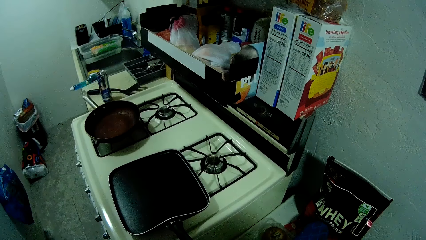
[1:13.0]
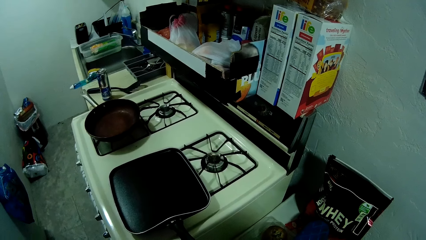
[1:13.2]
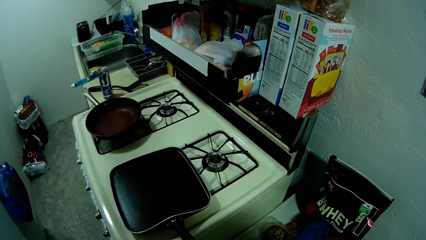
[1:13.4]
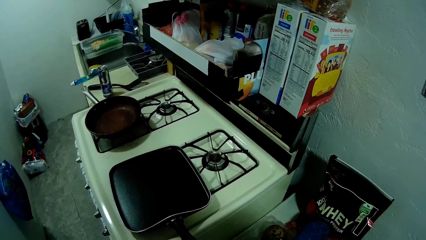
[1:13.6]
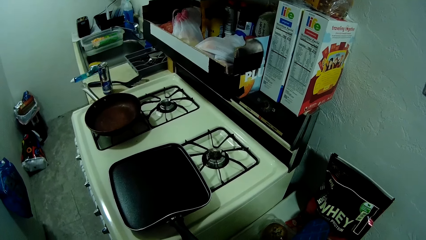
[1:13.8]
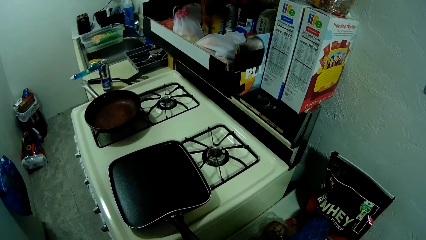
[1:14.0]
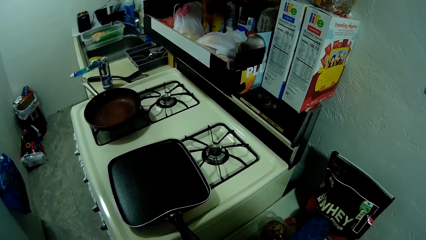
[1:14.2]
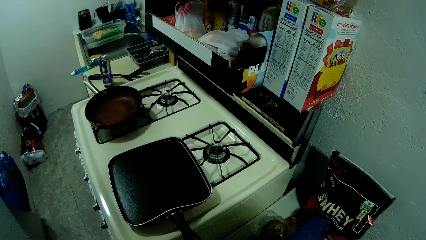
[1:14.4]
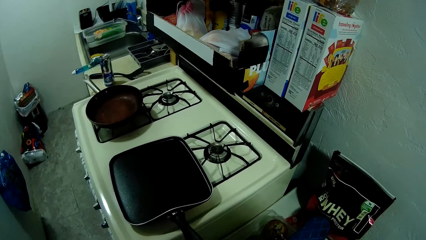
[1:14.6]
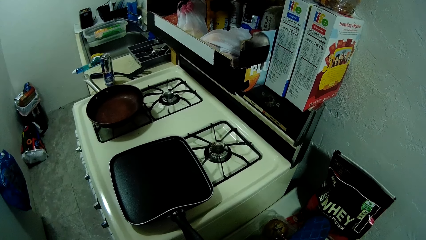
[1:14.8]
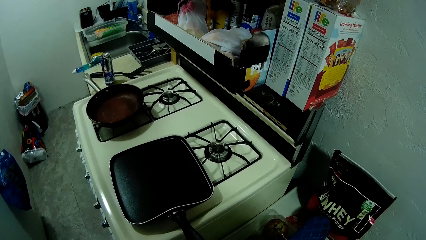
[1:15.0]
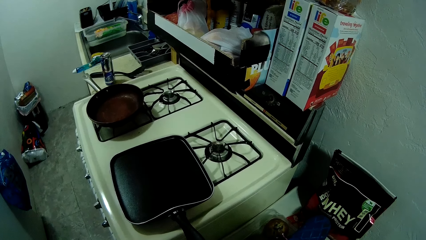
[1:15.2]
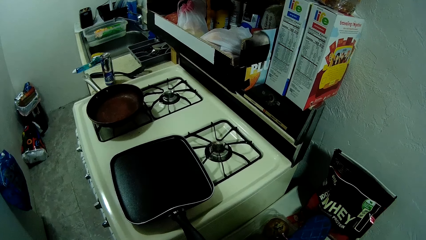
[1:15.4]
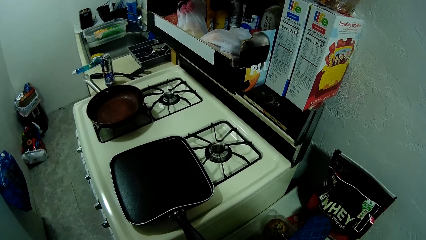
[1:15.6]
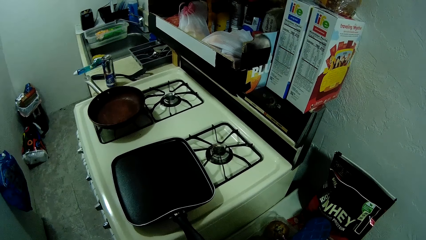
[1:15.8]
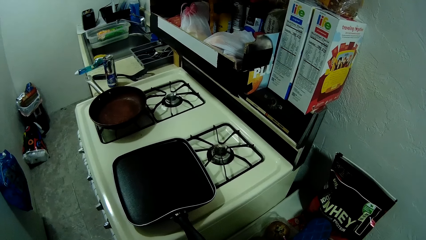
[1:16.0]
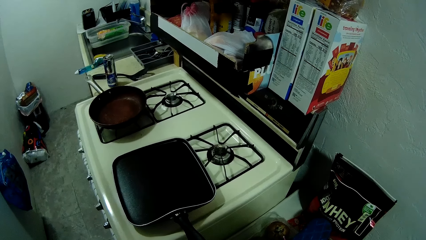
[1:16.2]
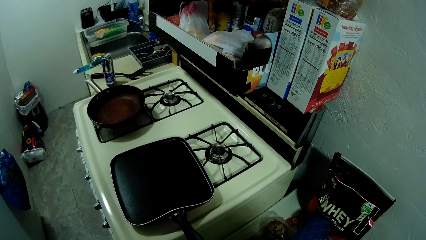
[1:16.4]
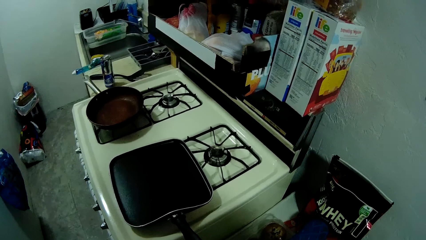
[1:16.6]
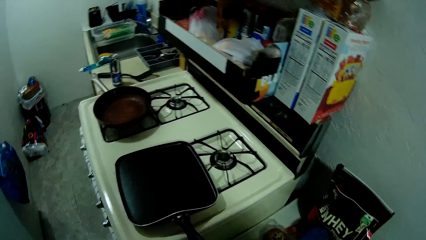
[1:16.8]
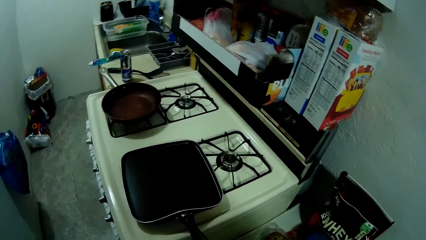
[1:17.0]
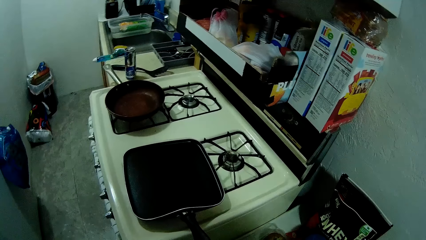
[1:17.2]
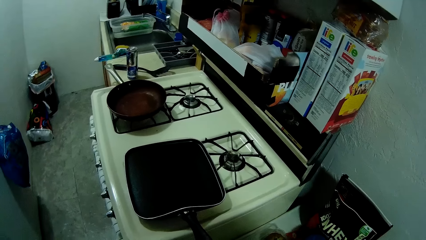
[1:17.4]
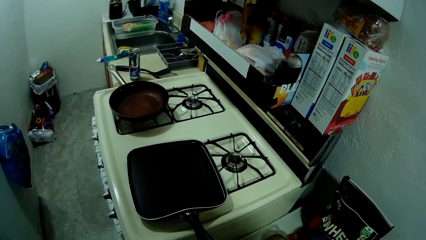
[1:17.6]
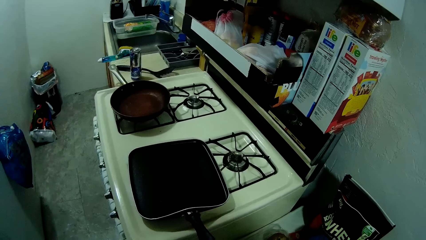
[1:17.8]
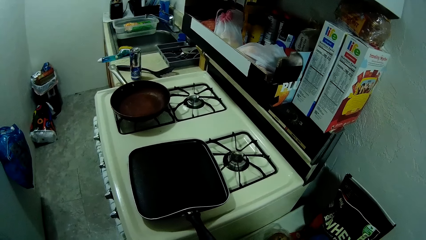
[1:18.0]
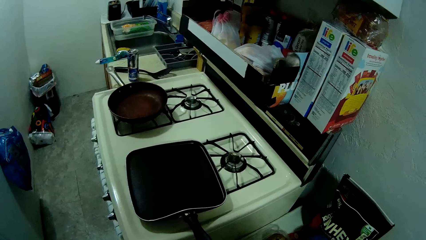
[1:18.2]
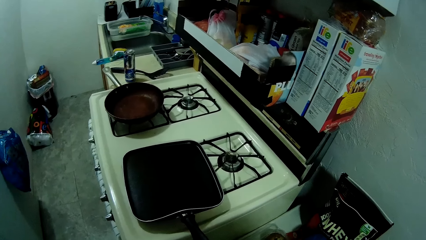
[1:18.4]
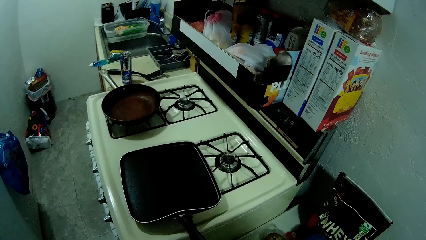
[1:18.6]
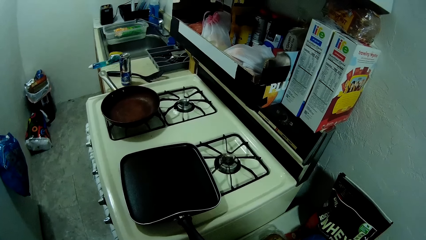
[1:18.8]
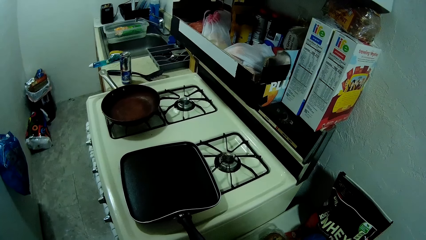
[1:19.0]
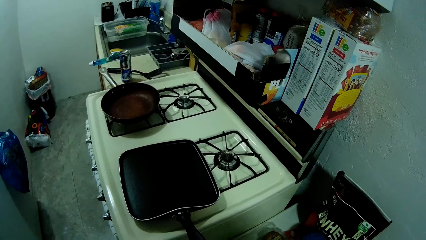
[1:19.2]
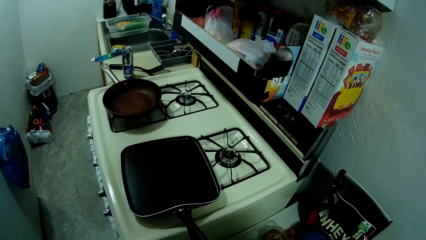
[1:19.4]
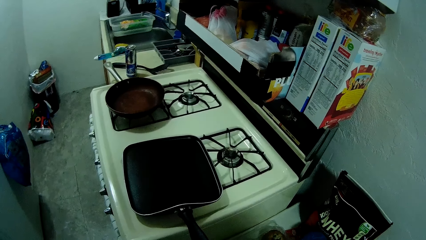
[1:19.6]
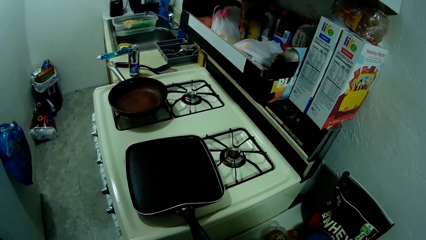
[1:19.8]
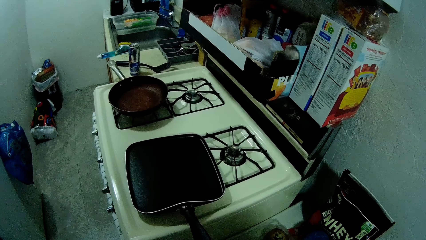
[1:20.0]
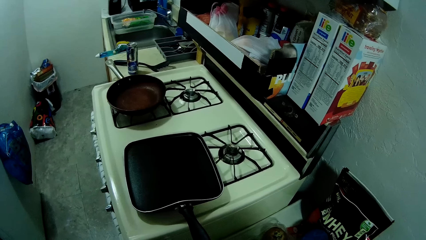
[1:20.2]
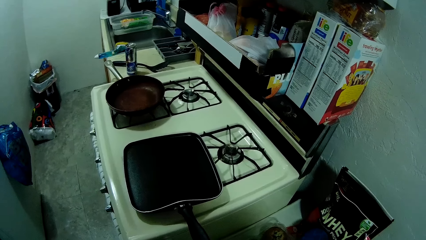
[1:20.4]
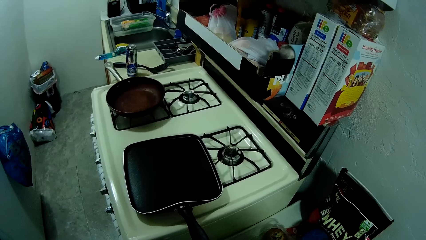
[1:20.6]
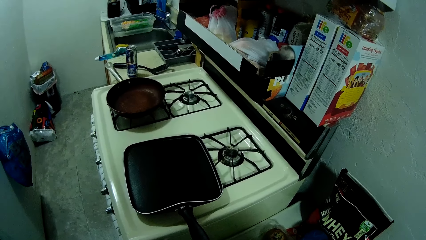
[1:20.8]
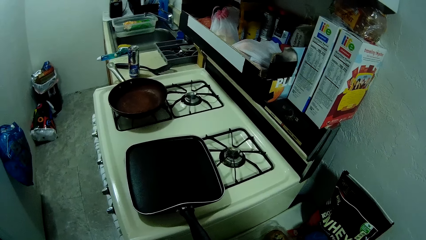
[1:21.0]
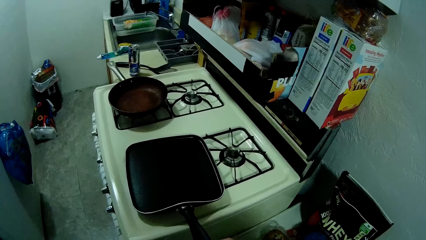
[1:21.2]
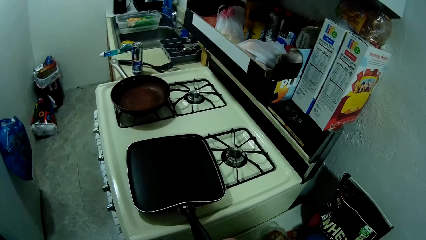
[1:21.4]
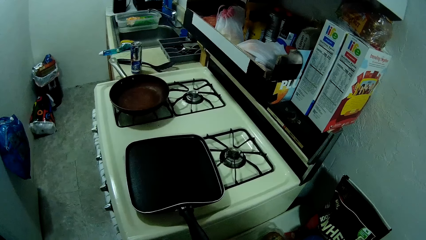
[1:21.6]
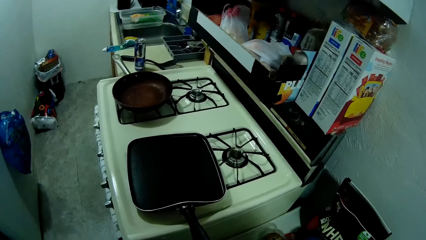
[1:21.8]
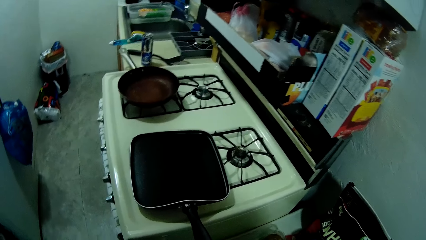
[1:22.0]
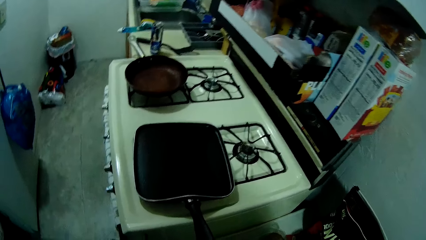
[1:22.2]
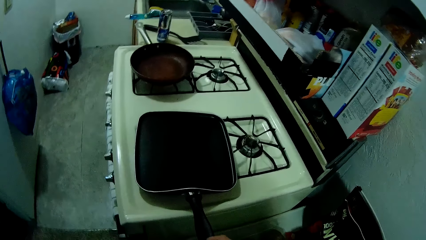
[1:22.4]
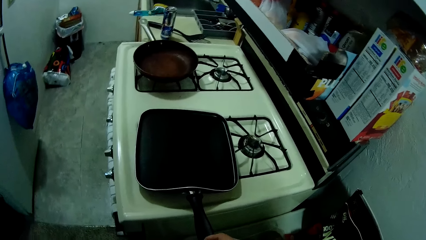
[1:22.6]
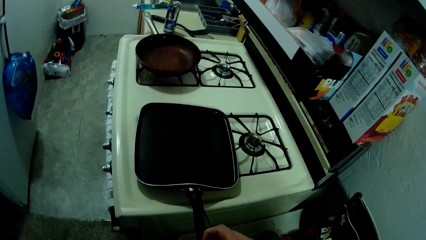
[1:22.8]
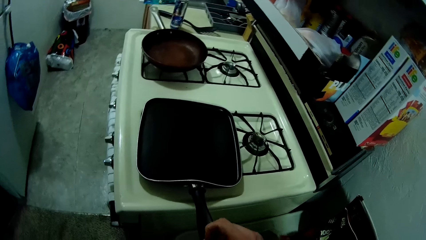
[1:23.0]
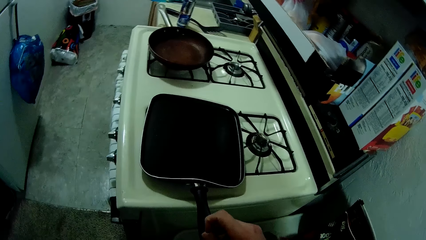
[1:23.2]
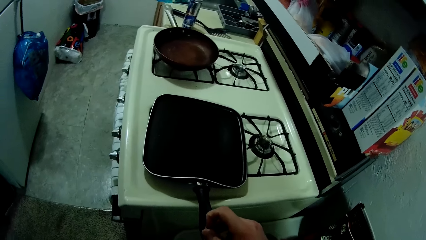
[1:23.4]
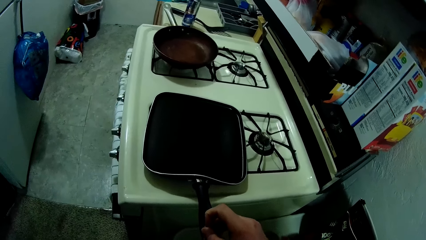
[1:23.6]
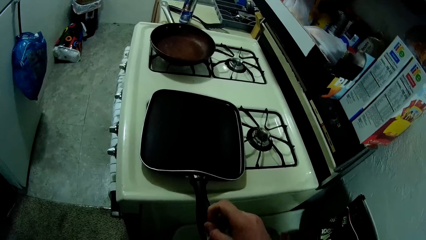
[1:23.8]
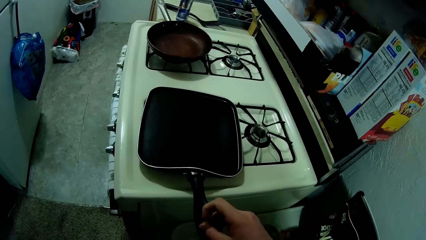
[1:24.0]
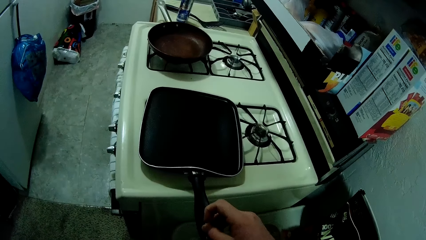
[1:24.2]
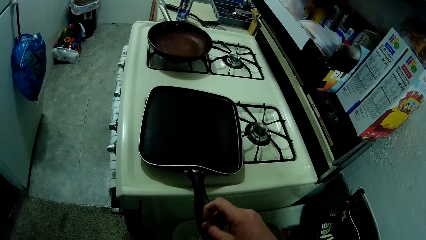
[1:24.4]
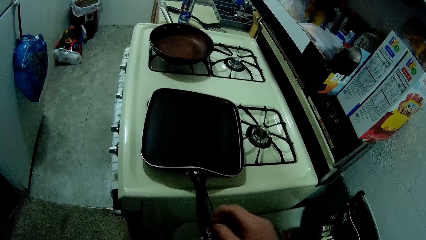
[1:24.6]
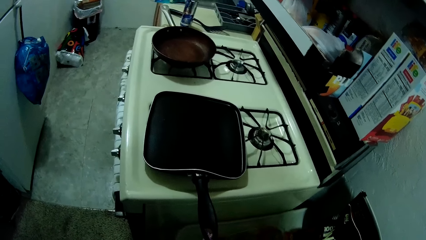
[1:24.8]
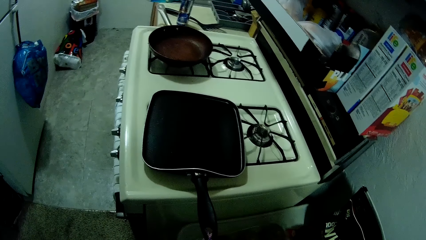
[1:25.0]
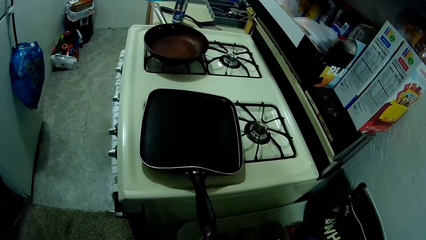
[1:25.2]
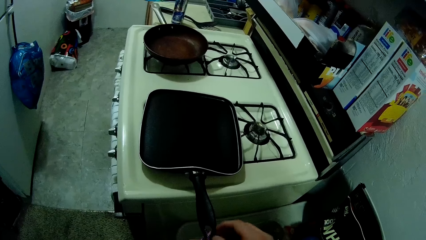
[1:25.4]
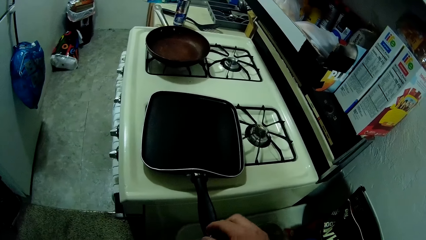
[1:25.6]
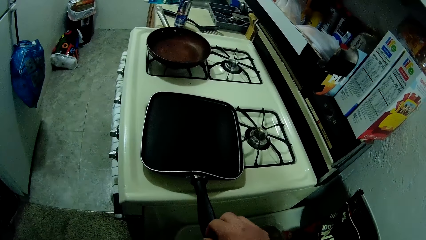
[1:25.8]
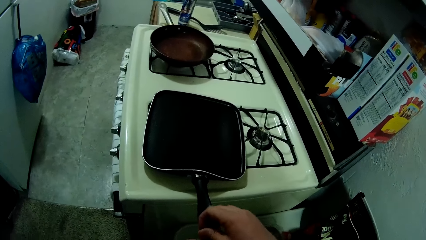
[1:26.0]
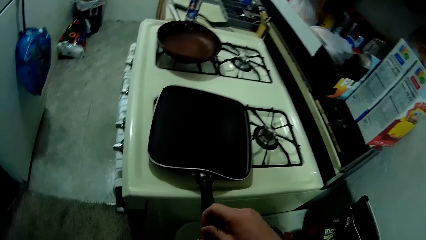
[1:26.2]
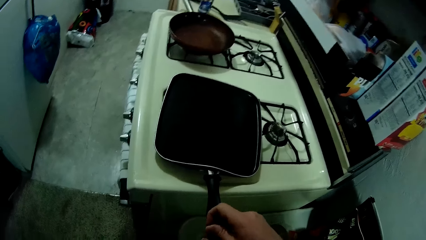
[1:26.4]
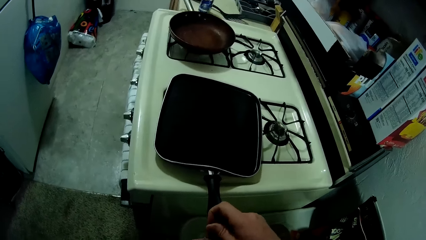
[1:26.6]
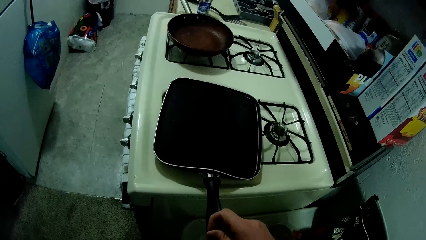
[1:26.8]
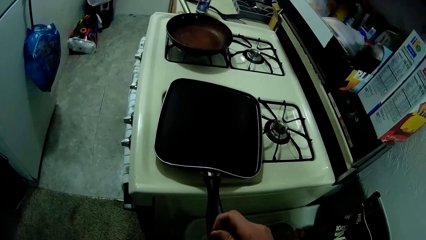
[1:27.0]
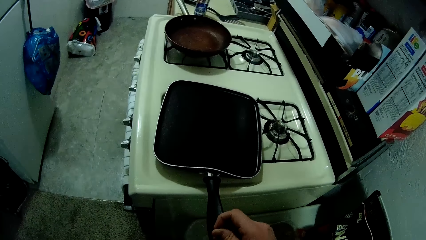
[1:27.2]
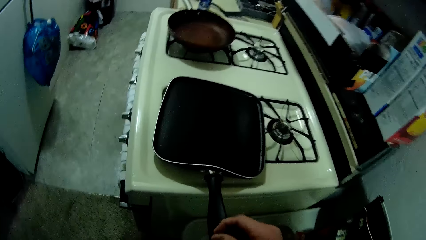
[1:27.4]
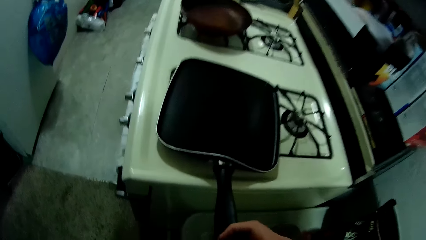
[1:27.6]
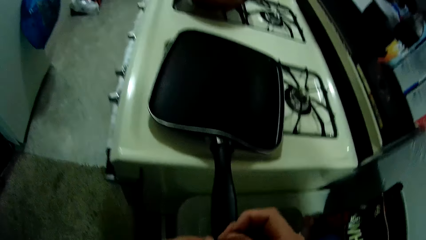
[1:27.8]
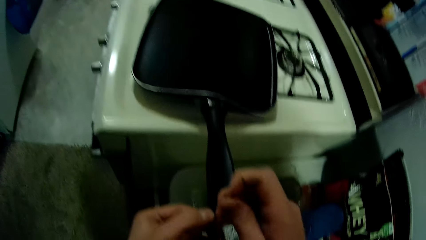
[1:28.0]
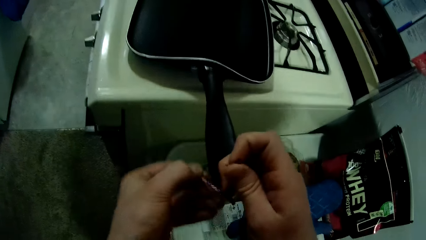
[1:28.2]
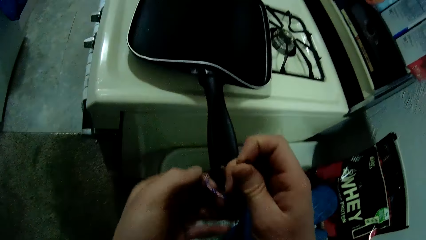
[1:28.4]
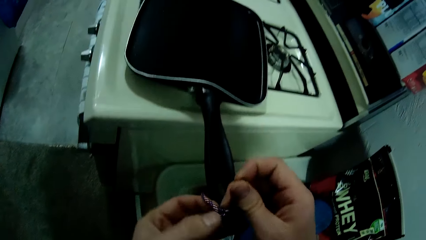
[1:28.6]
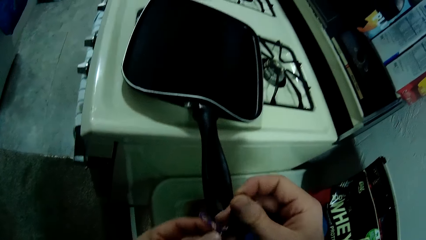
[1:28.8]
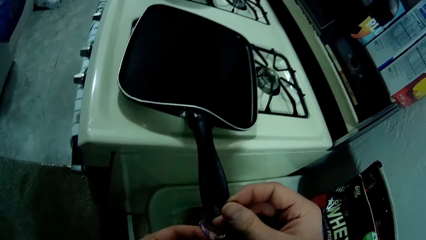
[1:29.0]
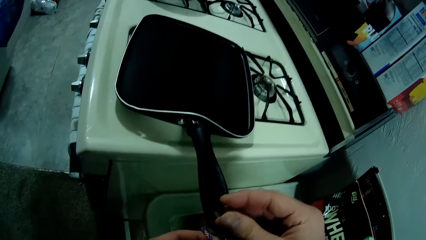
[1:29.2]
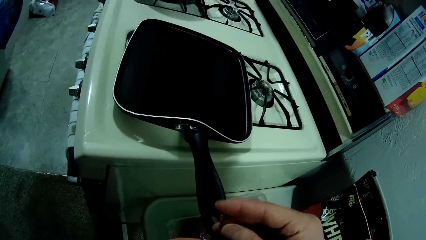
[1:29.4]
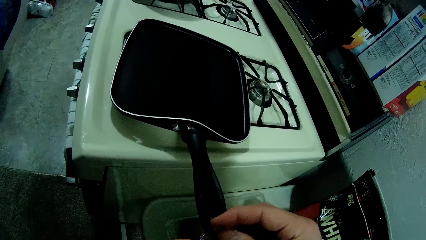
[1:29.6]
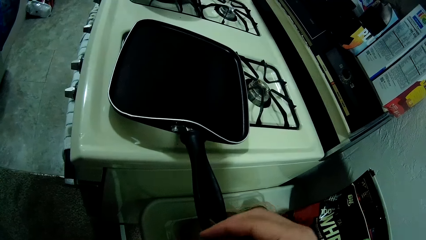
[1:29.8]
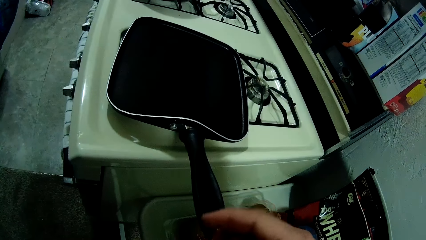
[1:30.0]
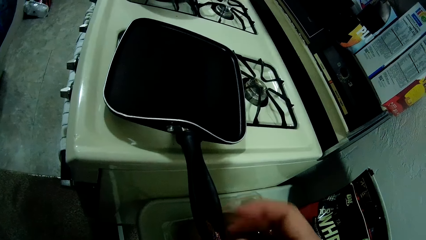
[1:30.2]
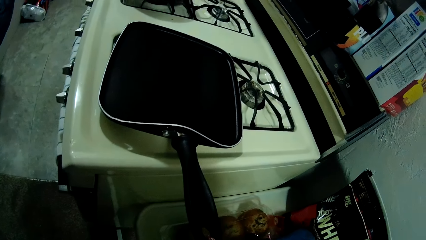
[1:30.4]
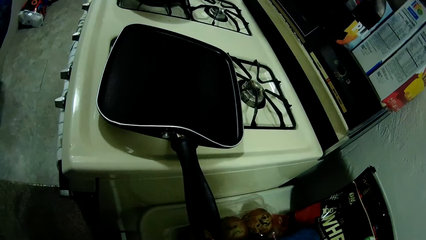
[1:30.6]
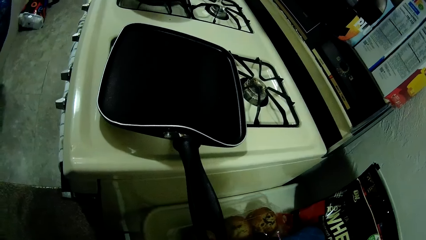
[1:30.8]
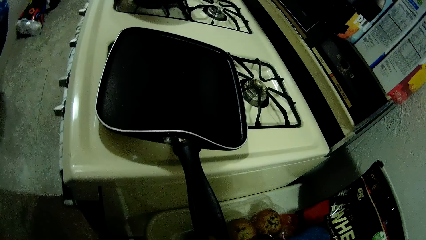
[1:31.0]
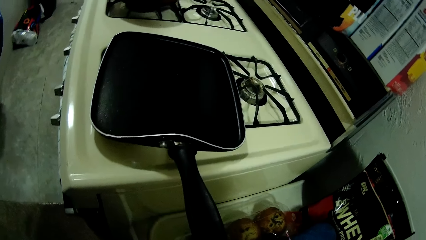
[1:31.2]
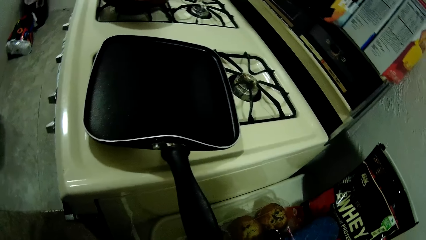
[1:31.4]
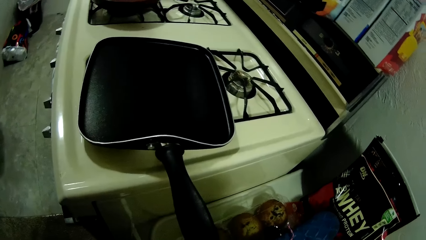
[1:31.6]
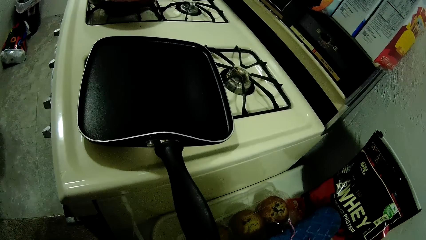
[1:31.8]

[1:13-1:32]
The camera wearer ties the rope on the pan handle. They scratch the handle of the cooking pan on the cooker. They tie the rope to the hole in the handle of the cooking pan.
